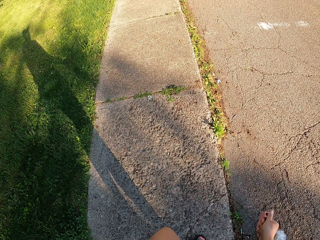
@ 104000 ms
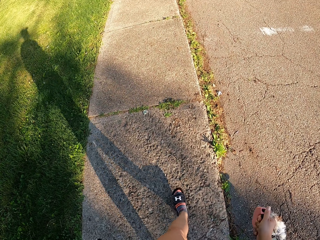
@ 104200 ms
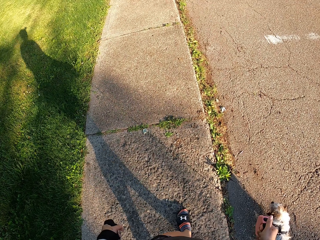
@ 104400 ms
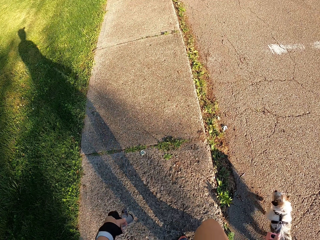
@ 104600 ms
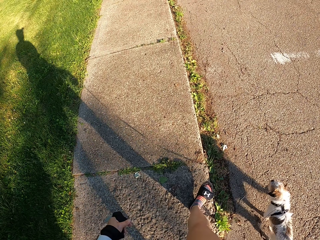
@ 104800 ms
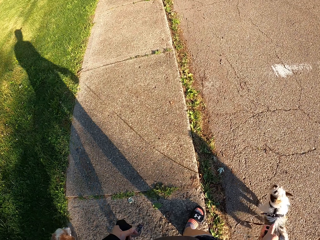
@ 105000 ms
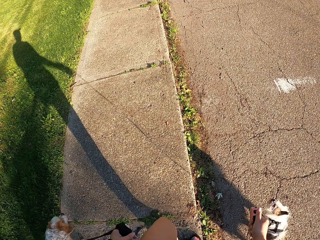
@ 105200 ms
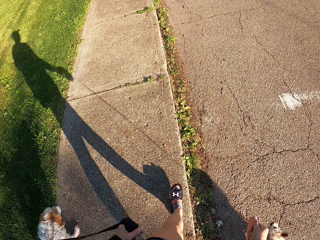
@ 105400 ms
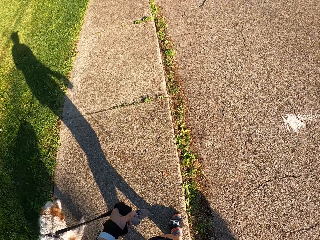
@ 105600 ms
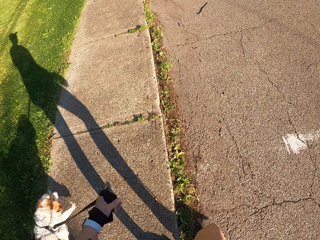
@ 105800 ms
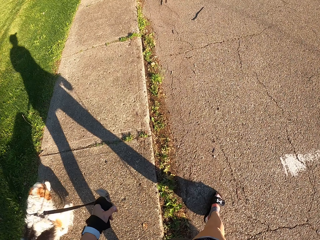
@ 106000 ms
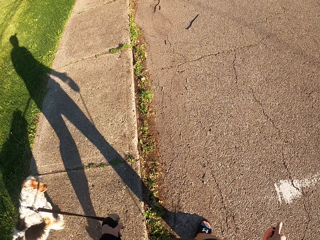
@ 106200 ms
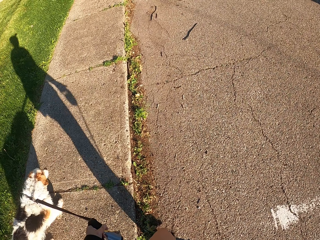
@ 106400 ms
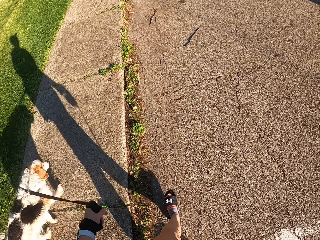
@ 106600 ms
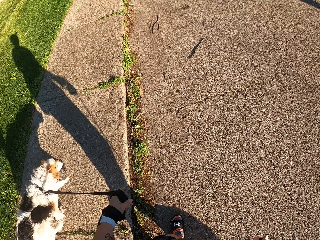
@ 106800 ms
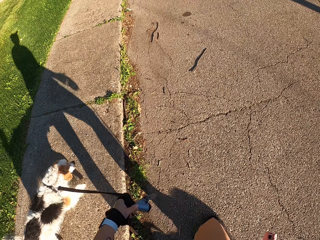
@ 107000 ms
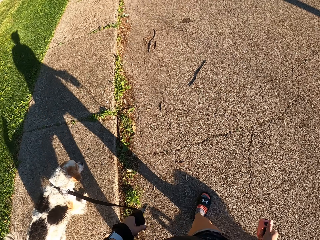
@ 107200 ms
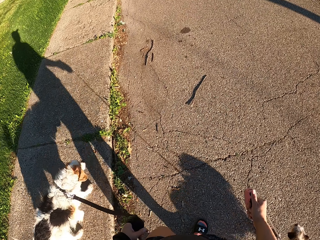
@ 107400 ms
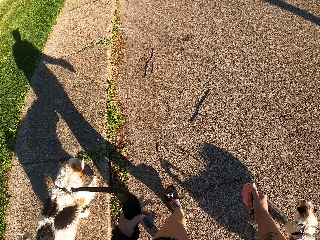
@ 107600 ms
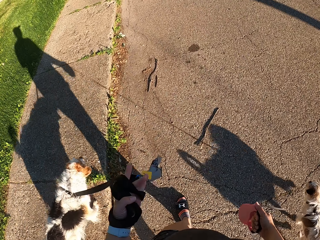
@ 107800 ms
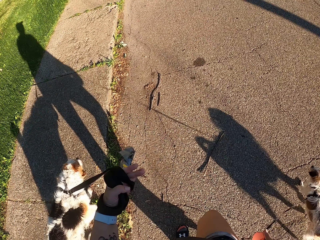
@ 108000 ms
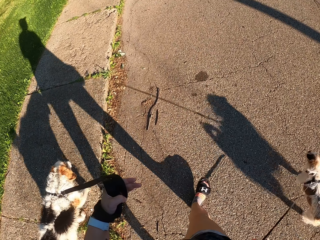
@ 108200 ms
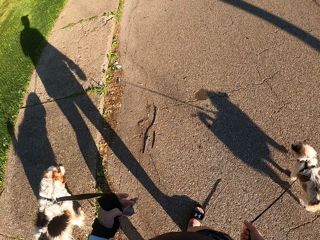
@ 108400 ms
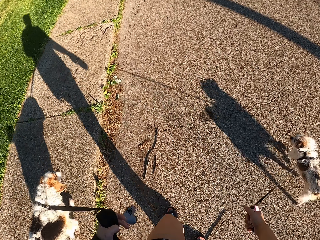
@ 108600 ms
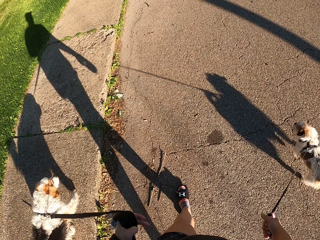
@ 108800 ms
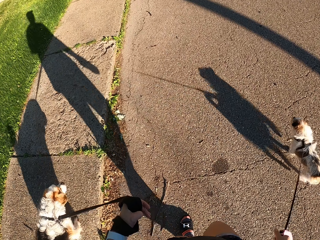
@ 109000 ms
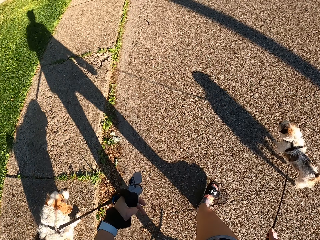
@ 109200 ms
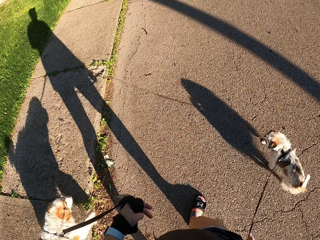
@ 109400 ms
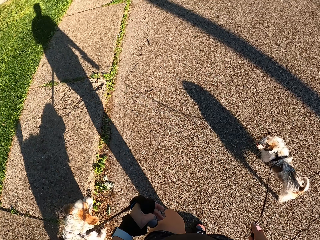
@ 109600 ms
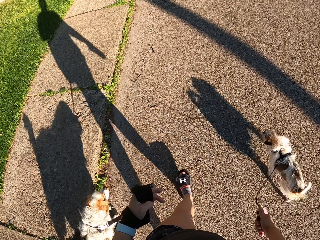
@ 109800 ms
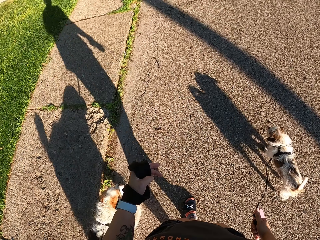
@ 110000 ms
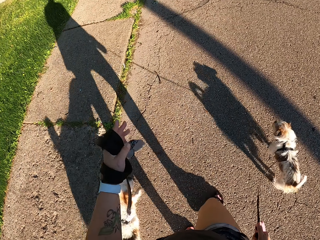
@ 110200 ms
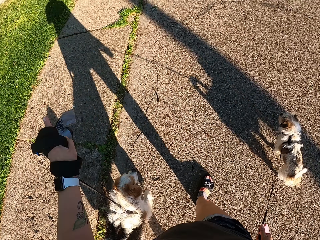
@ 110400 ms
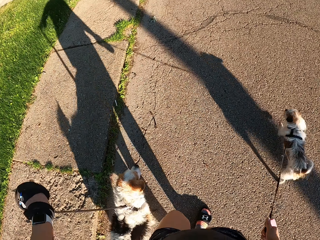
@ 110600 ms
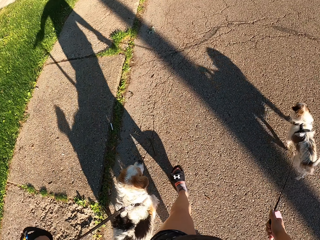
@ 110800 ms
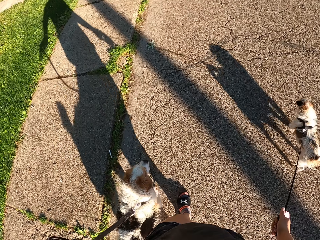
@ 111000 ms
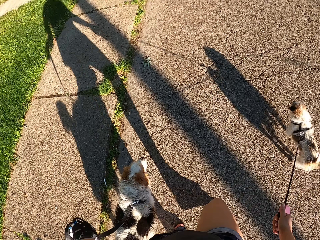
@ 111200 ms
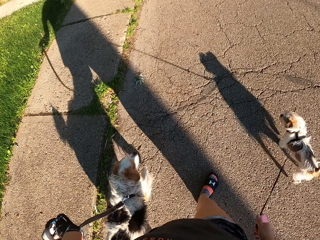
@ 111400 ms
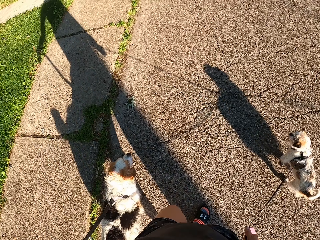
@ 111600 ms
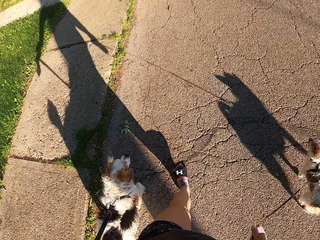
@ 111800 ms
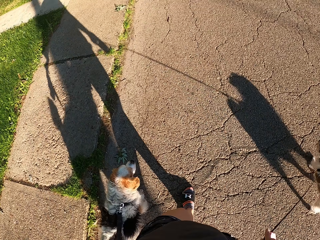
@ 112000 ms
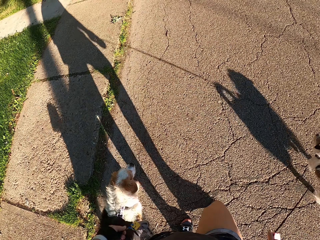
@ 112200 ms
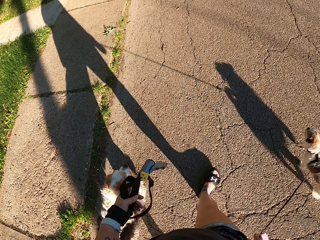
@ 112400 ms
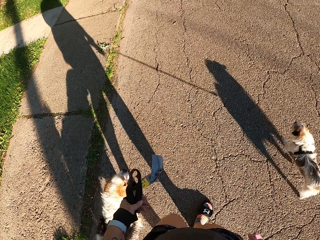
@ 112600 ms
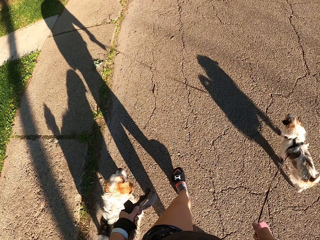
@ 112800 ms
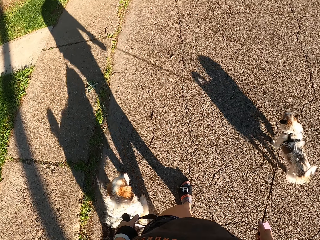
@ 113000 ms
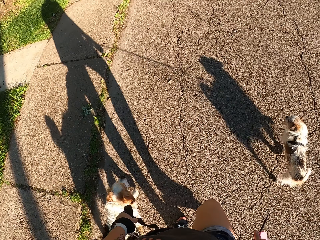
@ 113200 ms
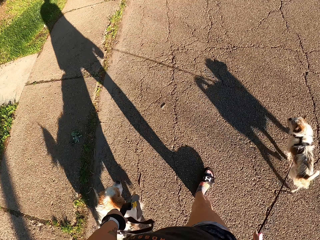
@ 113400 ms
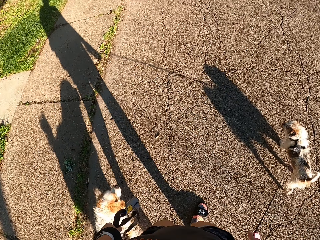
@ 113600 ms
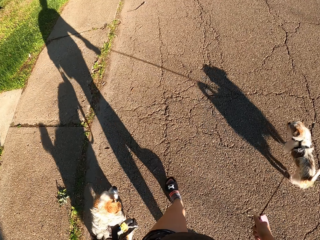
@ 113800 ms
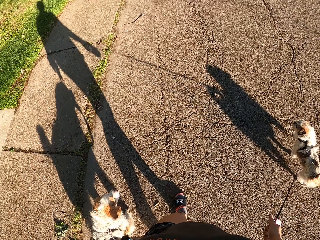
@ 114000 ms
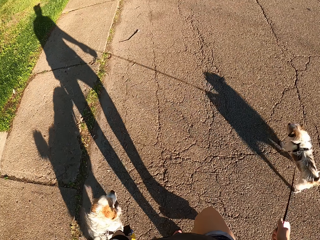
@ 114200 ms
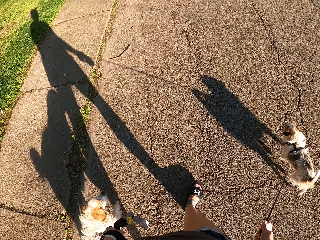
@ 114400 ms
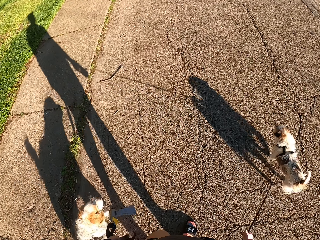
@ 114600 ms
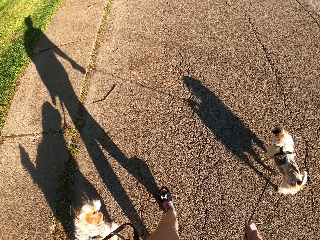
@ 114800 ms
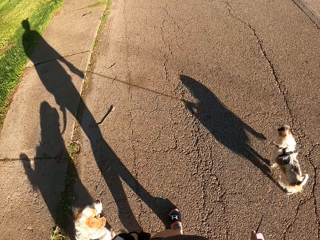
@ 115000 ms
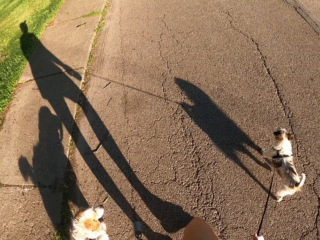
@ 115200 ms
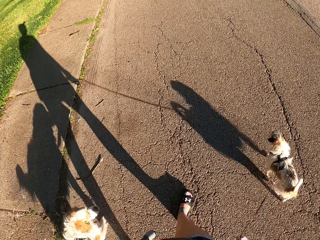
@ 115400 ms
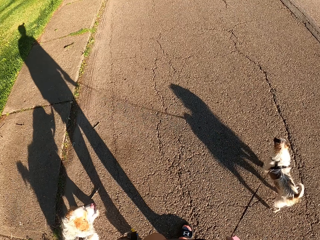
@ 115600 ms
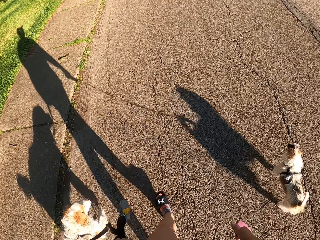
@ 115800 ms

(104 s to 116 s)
The camera wearer walks dogs on a tarred road. She rolls the dog leash on her hand. She walks the dogs on the road side.

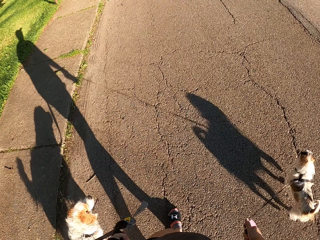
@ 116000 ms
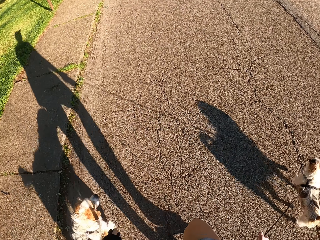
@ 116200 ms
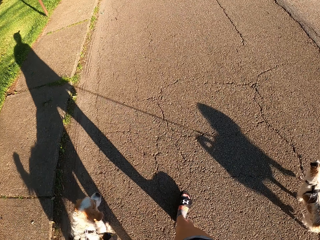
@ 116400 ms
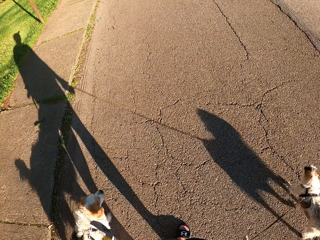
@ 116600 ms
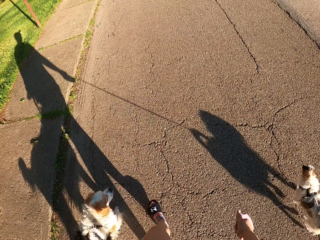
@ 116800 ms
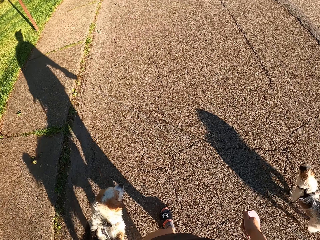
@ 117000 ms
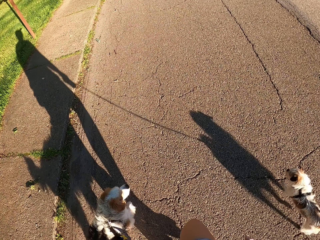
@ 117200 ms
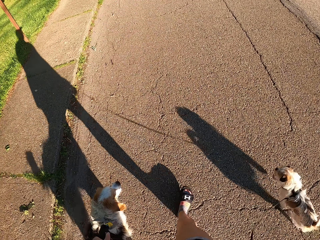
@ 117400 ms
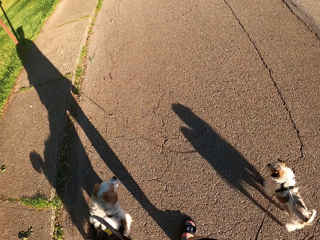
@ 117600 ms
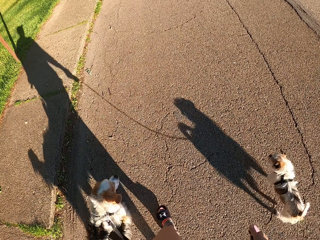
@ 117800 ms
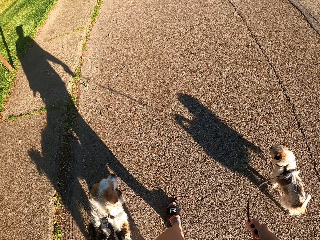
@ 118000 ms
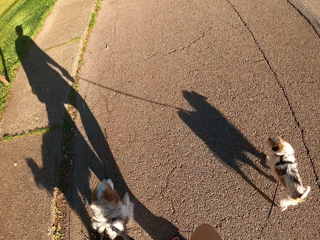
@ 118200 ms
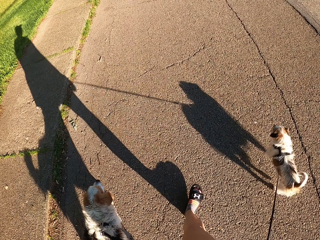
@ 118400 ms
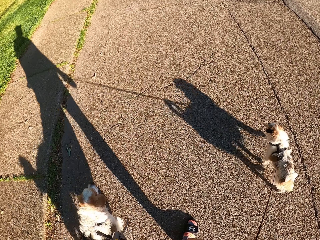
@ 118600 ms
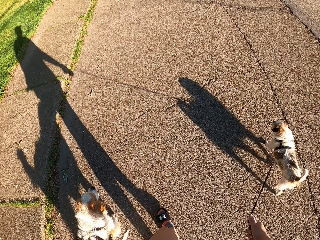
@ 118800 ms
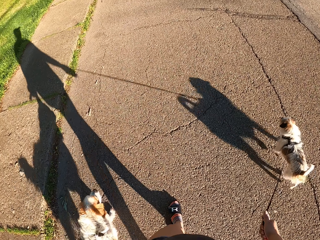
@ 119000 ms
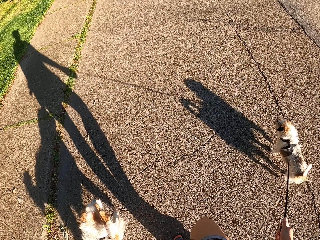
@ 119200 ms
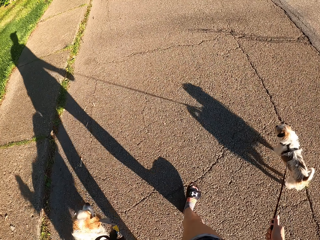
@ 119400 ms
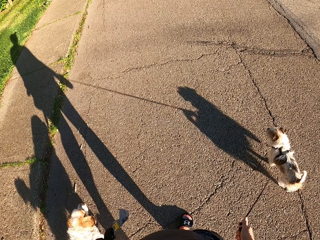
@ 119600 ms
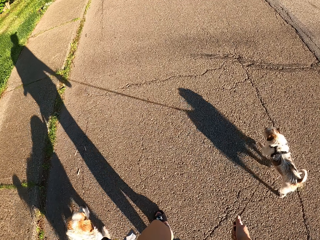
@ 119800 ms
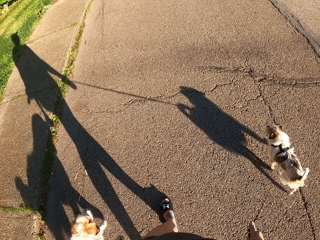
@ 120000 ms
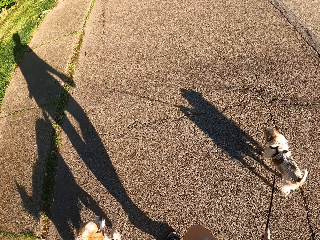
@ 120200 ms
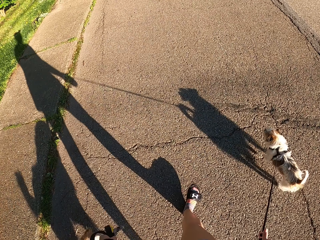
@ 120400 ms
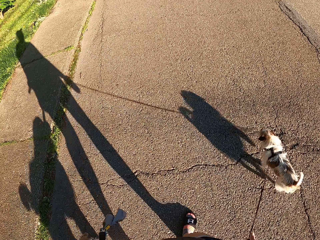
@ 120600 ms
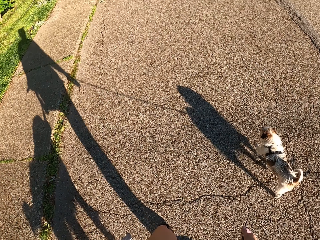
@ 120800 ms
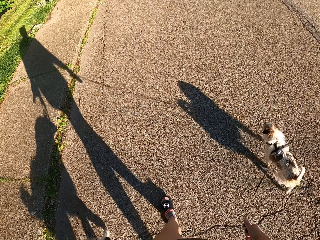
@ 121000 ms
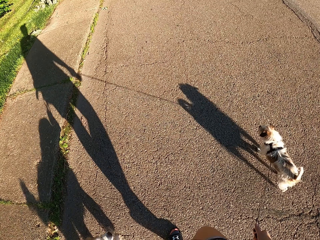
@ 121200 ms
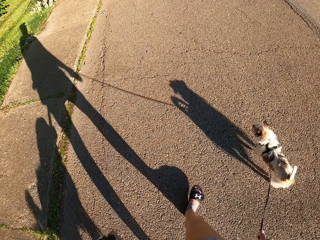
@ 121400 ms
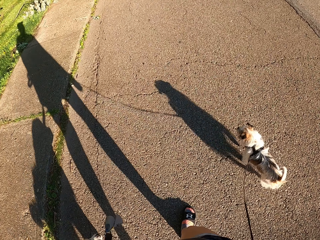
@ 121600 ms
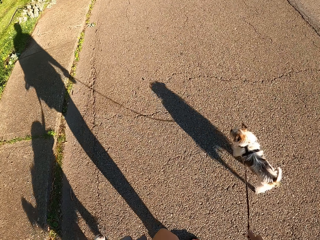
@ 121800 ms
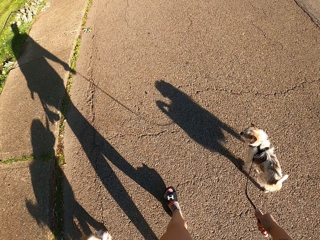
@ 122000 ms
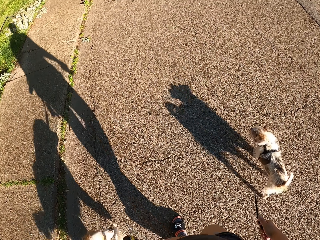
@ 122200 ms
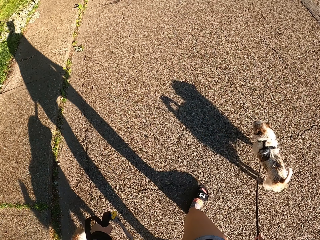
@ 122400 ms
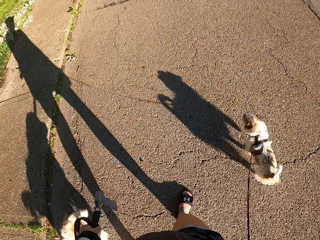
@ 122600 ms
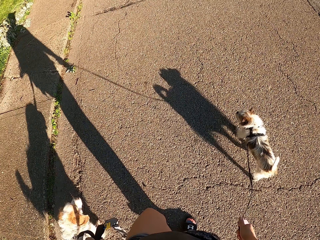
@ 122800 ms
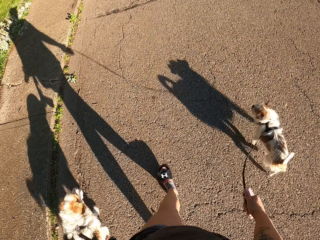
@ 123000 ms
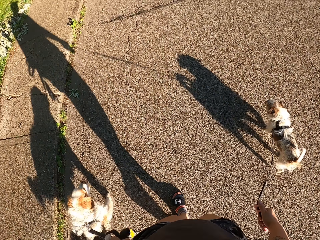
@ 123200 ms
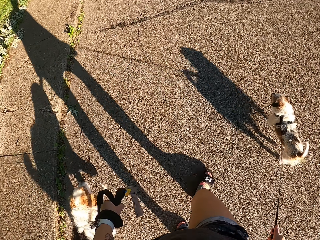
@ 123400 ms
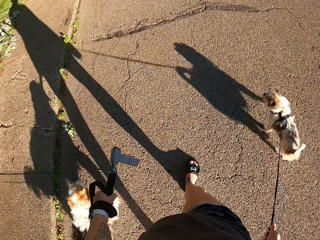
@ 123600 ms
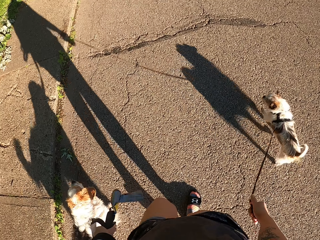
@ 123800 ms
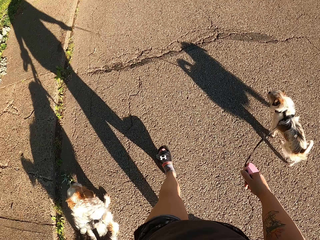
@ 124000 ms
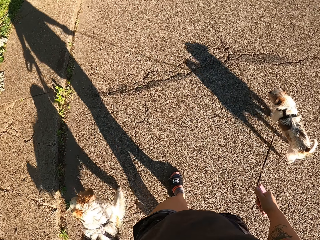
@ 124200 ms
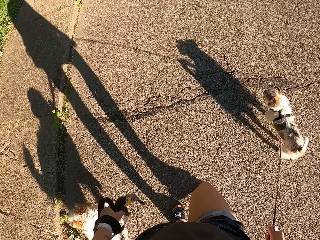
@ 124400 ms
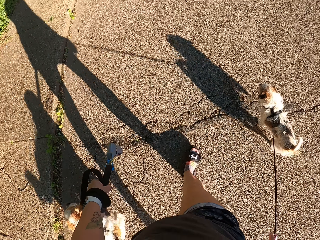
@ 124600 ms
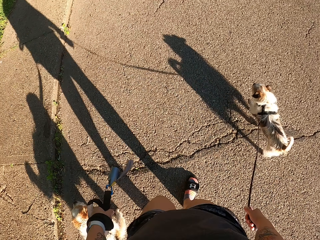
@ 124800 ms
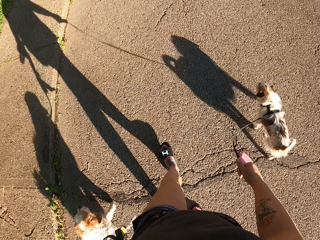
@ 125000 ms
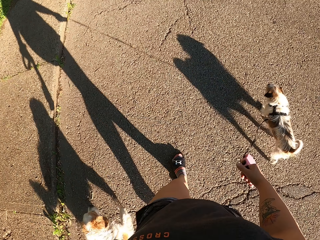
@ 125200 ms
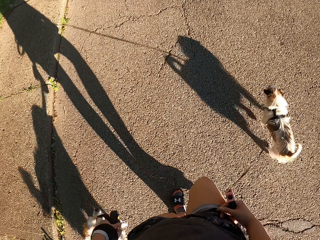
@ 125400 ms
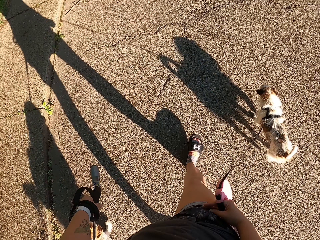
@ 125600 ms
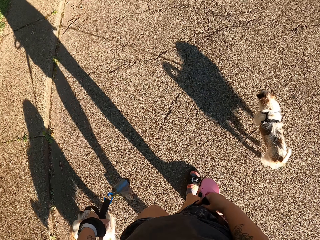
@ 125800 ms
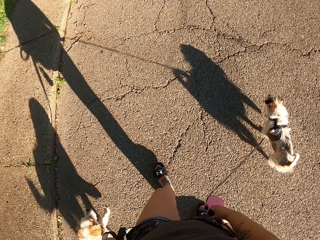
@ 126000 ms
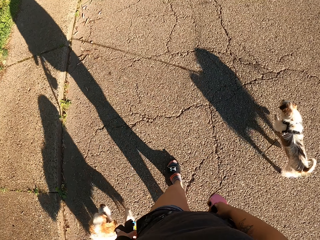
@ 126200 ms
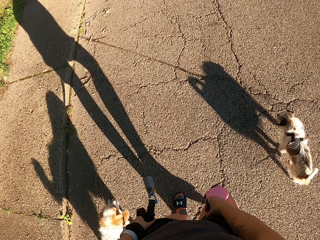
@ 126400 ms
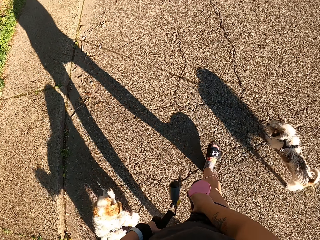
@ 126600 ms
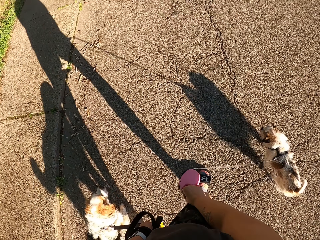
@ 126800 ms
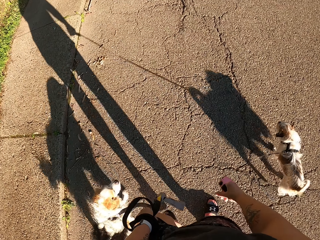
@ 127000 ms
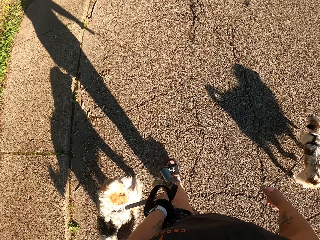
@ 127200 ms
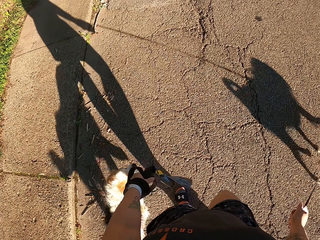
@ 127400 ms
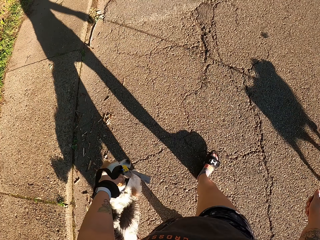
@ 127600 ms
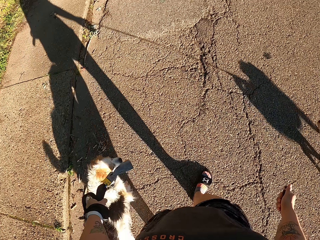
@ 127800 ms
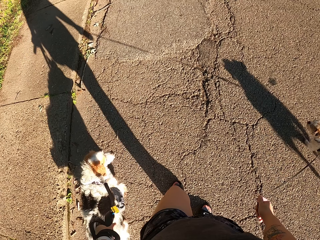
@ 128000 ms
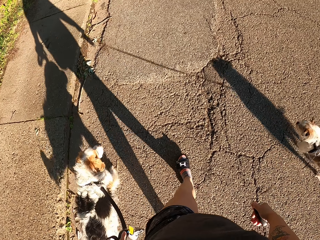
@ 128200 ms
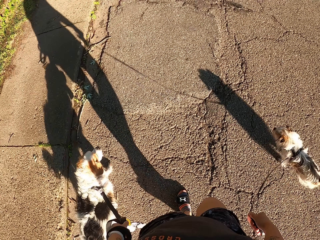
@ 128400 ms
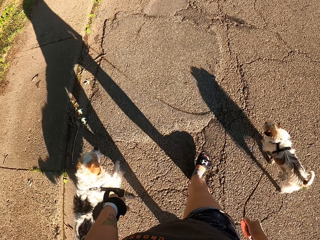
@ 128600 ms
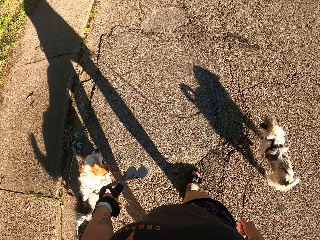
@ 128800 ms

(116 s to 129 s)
The camera wearer holds her workout shorts. She walks the dogs on the road side.
